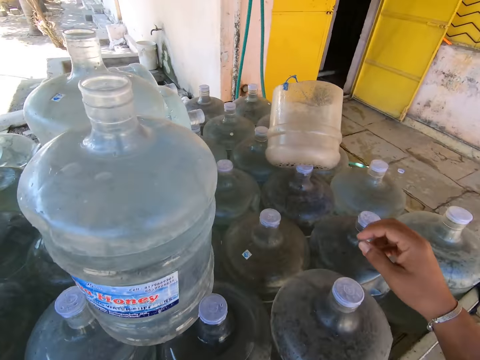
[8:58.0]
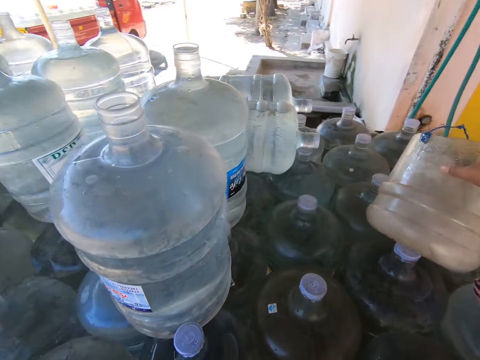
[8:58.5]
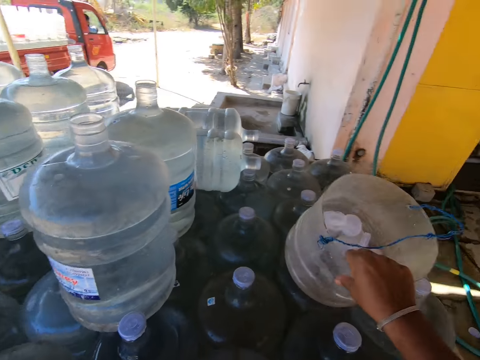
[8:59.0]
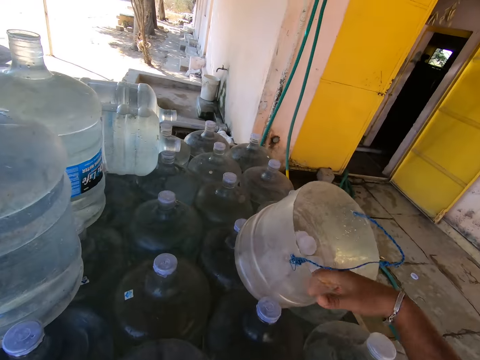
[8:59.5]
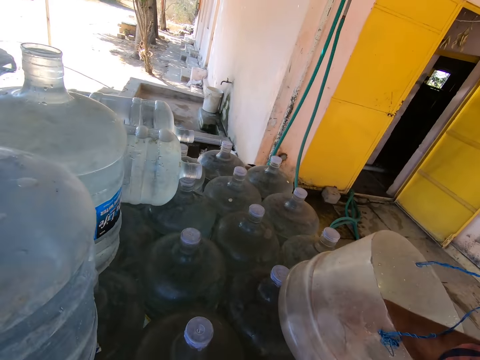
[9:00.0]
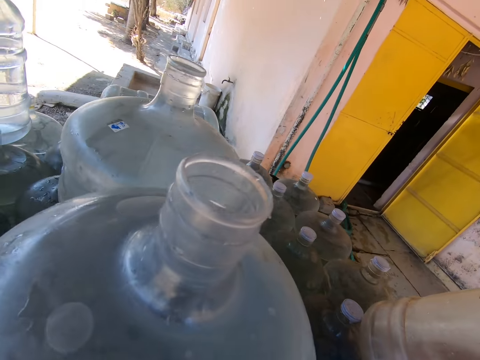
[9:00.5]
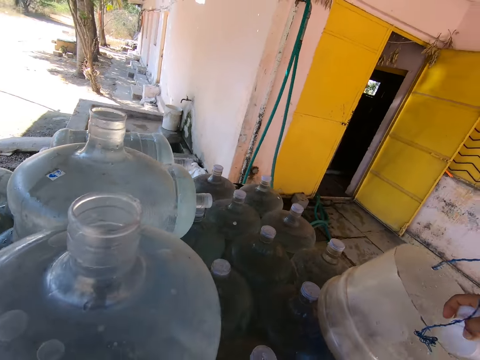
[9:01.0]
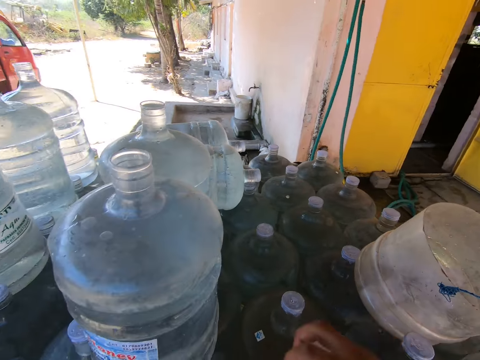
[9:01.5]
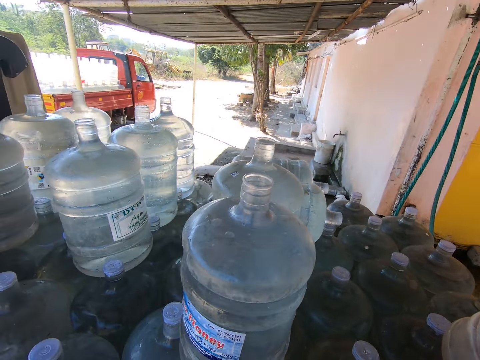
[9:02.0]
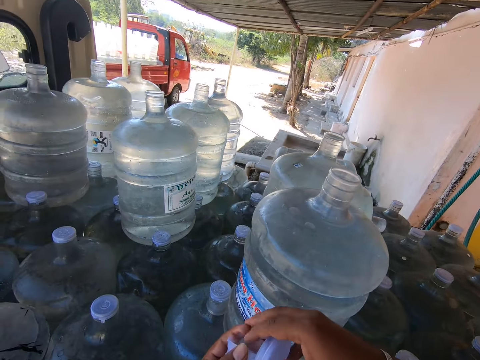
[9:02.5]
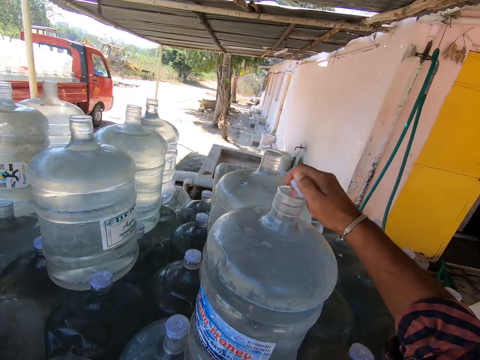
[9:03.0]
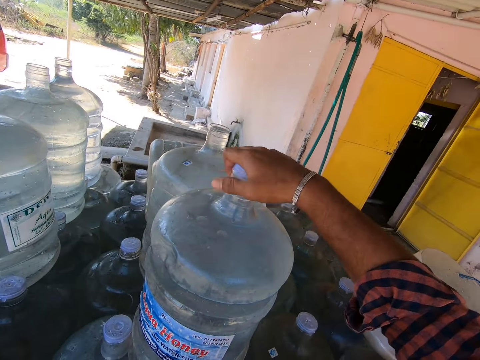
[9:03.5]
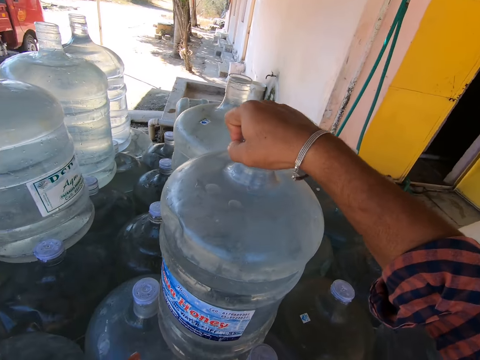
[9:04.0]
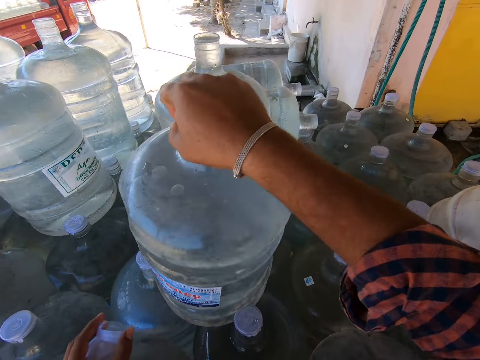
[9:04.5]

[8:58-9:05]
The camera wearer adjusts the bowl on the water dispenser can with his hands. He picks bottle caps from the bowl with his right hand. He converses with a man. He passes the bottle cap from his left hand to his right hand. He cocks the water dispenser can with the bottle cap in his right hand.

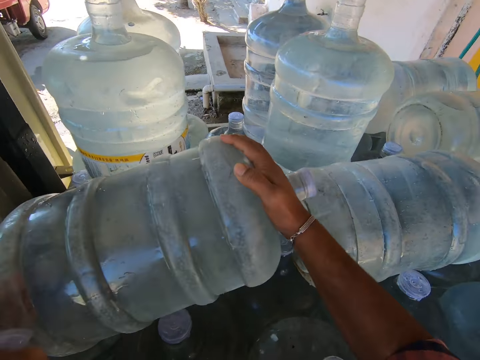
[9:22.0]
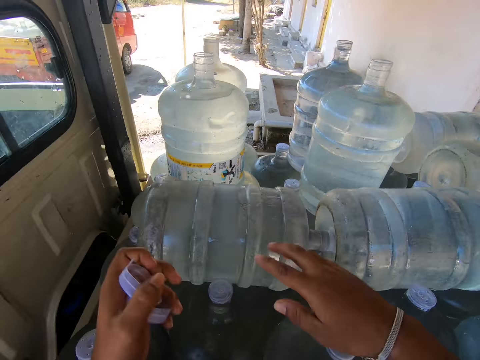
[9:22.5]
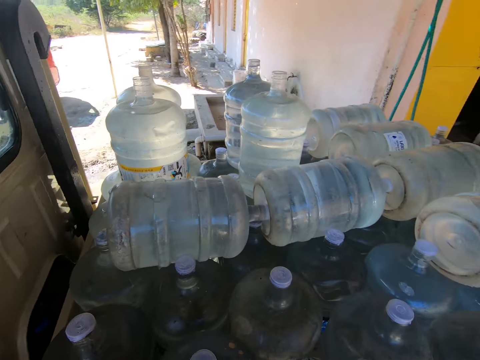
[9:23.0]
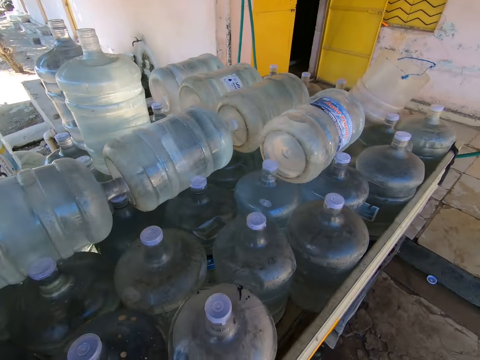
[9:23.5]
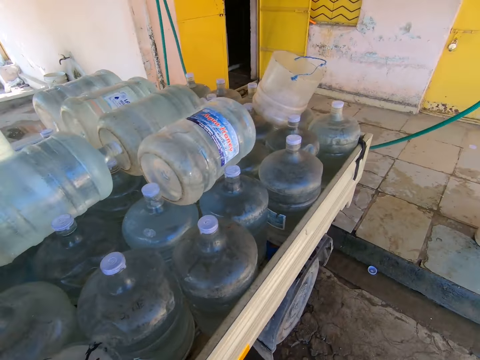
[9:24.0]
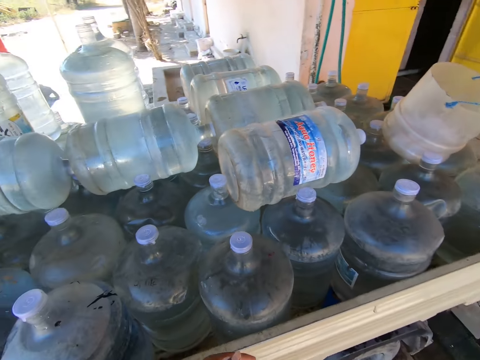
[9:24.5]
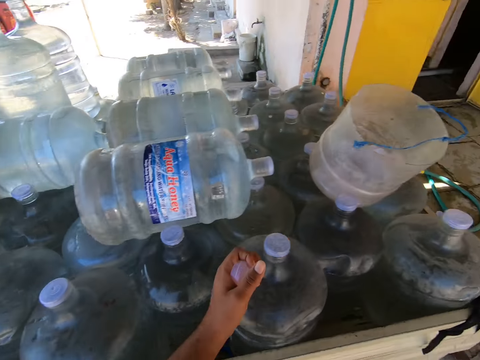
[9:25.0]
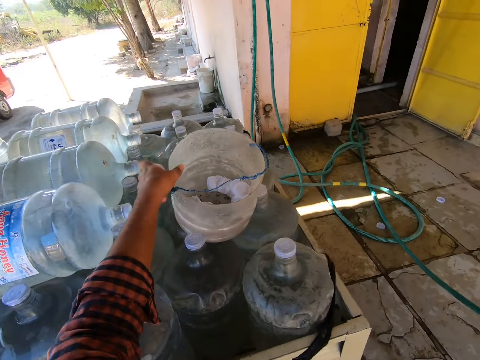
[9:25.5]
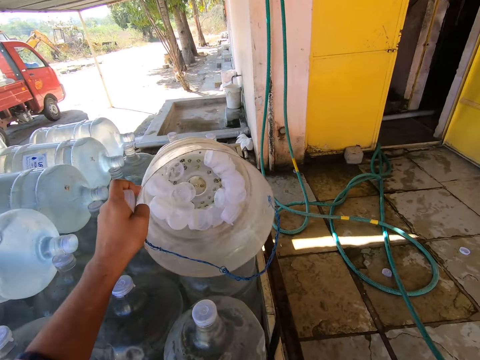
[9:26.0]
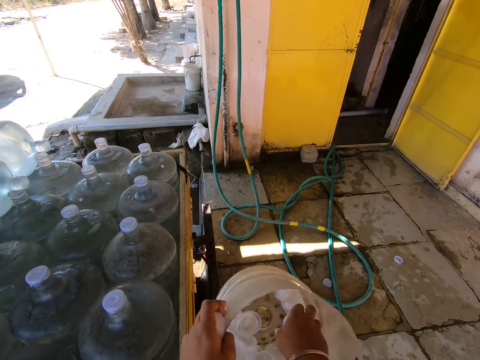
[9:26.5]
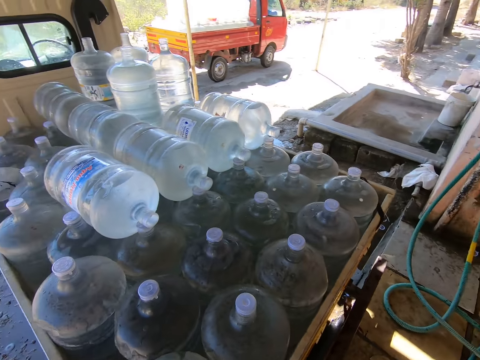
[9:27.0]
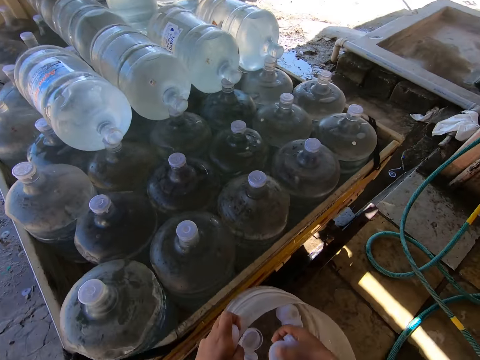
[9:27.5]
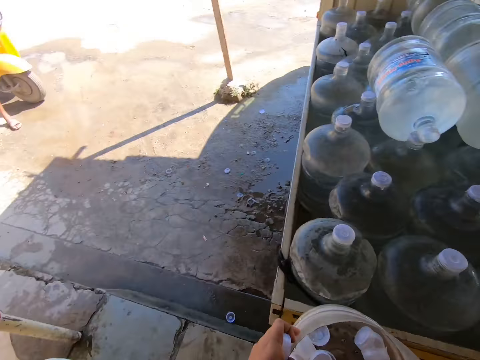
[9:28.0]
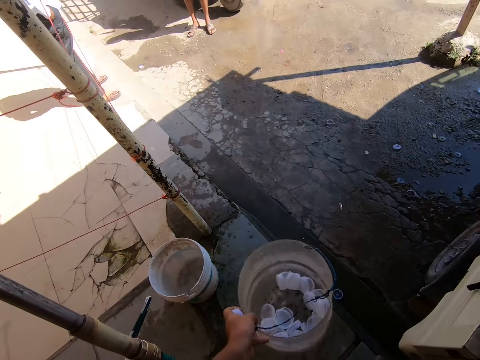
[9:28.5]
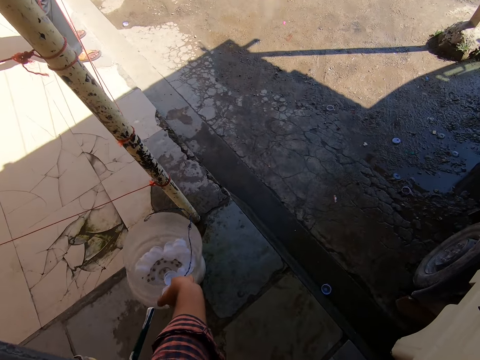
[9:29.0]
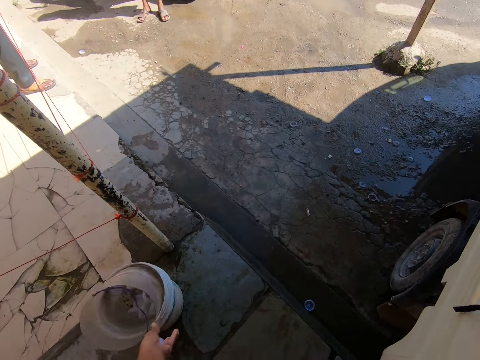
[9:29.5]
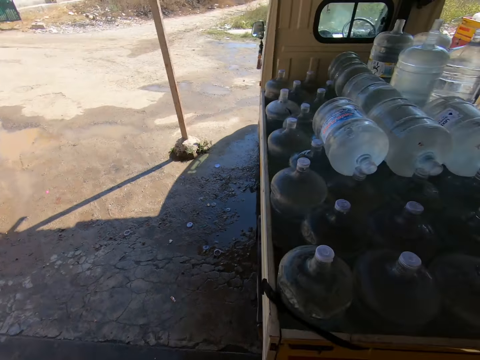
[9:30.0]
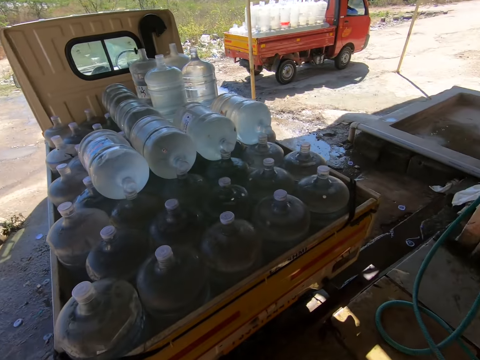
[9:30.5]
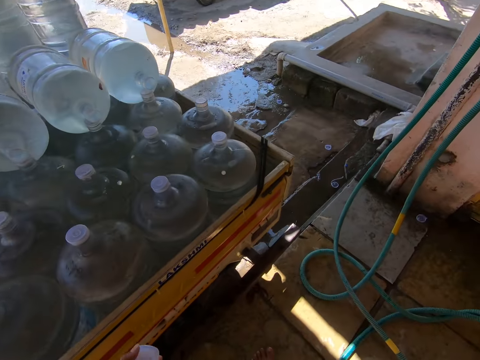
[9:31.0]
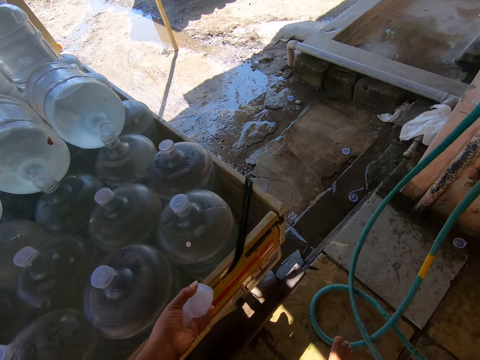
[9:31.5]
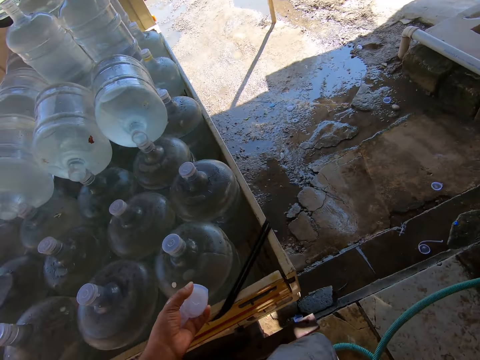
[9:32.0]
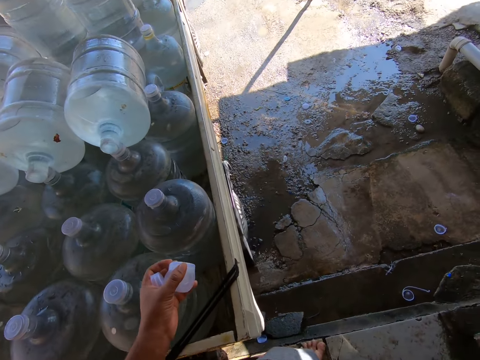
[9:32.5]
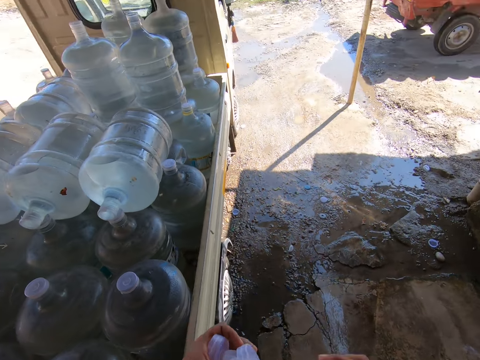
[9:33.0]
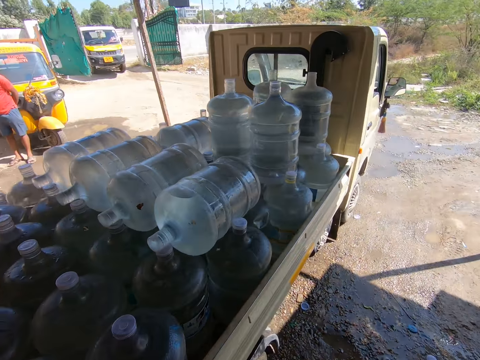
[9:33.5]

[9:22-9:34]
The camera wearer lays the bottle refill on the truck with his hands. He adjusts the water bottle. He walks in the yard. He picks up the plastic container from the truck with his left hand. He picks lids from the container in his left hand with his right hand. He drops the container in a bucket with his left hand. He passes the lid from his right hand to his left hand. He touches his face with his right hand. He walks in the yard.

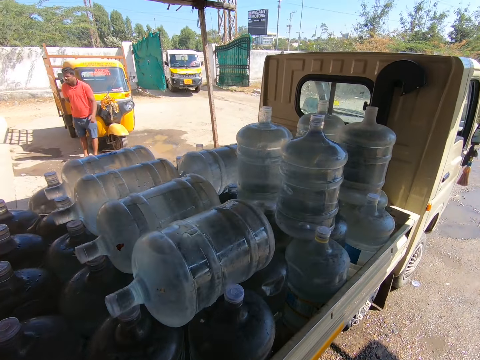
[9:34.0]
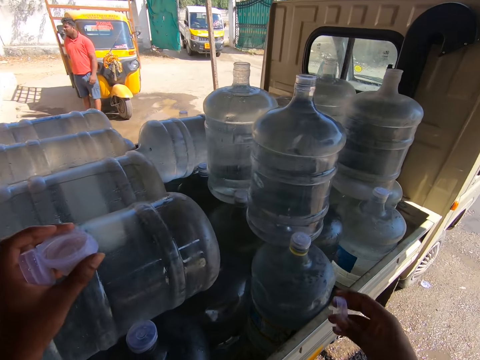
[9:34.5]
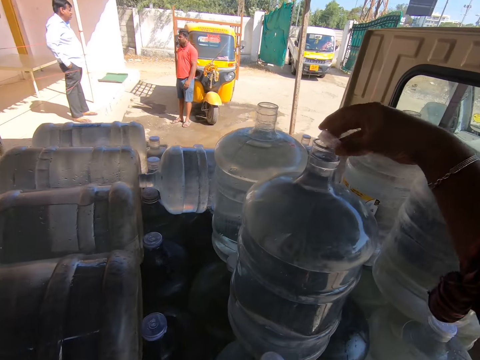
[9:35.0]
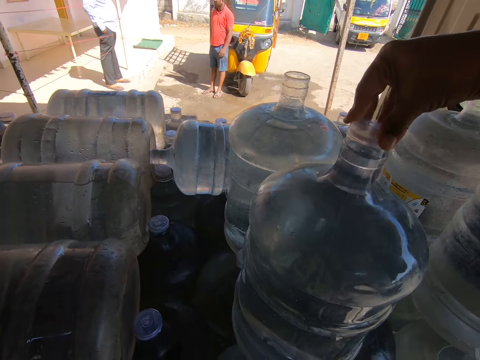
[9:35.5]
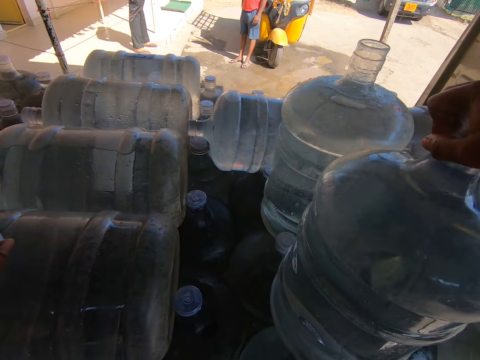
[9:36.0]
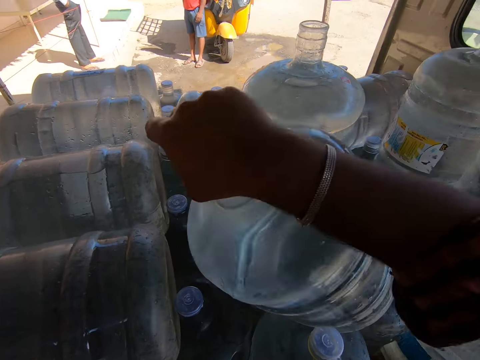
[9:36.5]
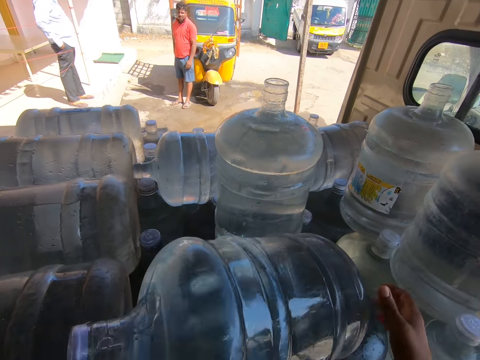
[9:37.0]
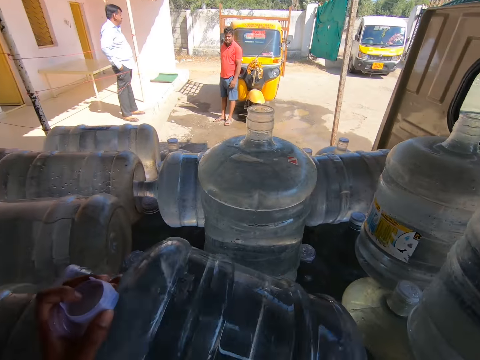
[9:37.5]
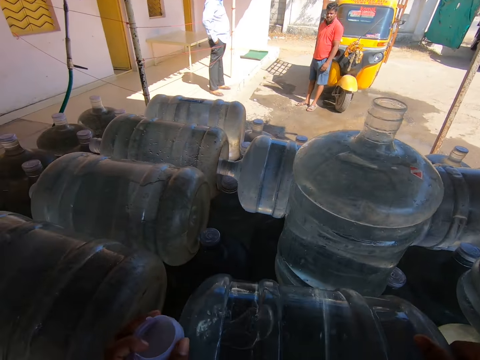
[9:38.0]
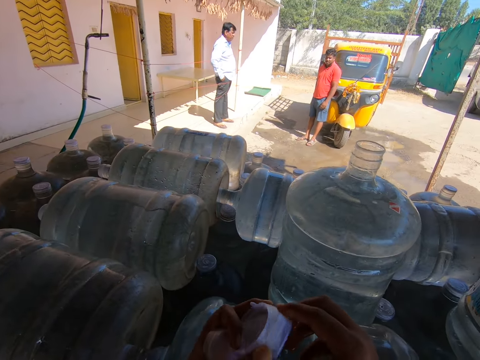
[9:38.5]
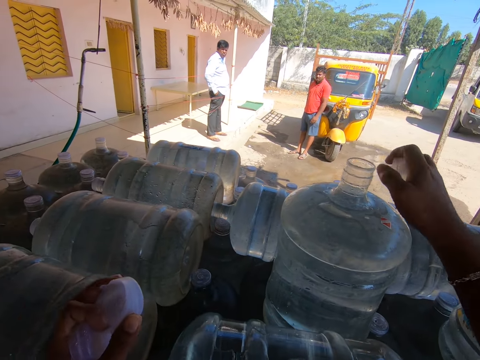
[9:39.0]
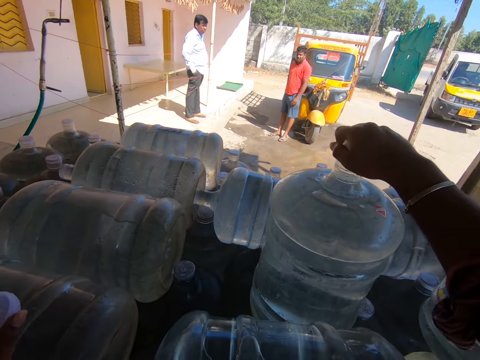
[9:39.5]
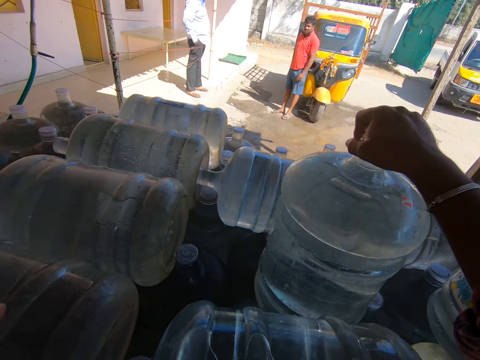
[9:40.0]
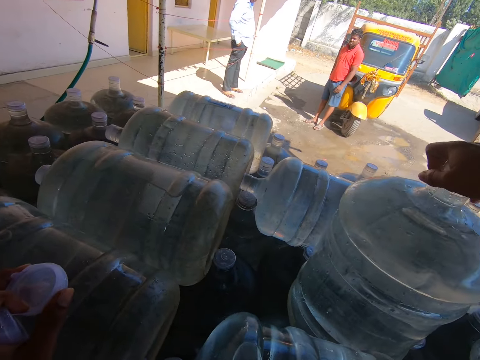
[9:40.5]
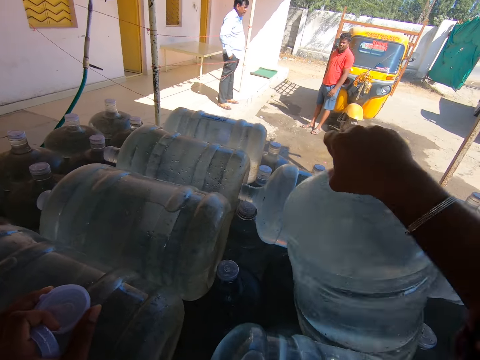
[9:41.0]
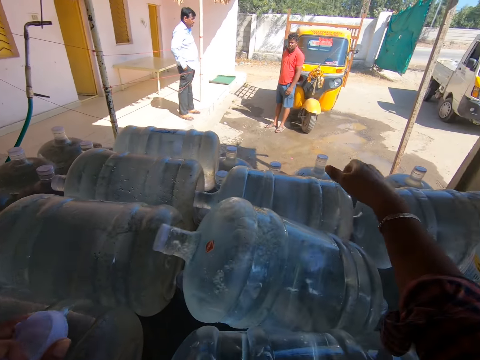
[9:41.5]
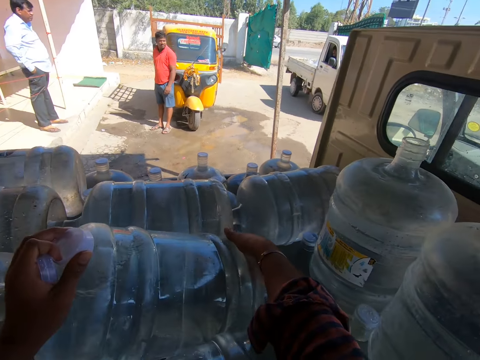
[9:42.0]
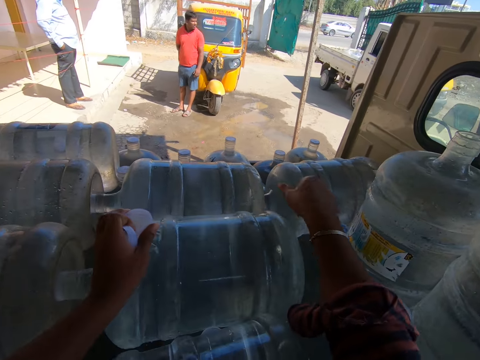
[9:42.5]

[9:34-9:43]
The camera wearer holds a lid with his right hand. He closes a bottle refill on the truck with the lid in his right hand. He places the bottle top on the water bottle. He bends the bottle refill on the truck with his right hand. He lays the bottle refill on the truck with his hands. He takes a lid from his left hand with his right hand. He closes the bottle refill on the truck with the lid in his right hand. He places the bottle top on the water bottle. He bends the bottle refill on the truck with his right hand. He lays the bottle refill on the truck with his hands.
